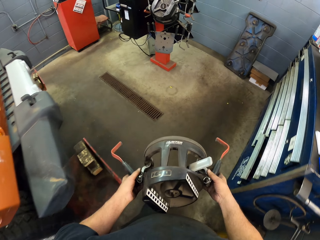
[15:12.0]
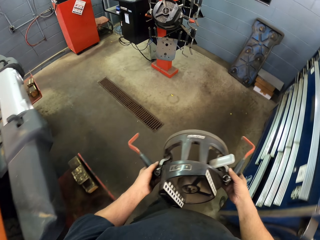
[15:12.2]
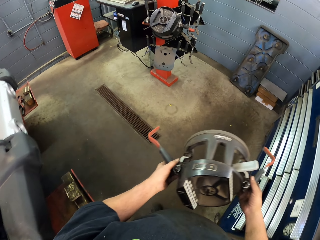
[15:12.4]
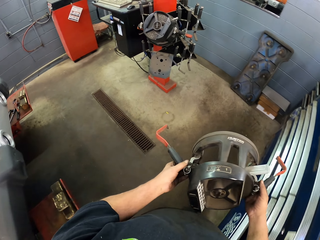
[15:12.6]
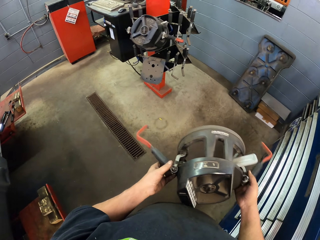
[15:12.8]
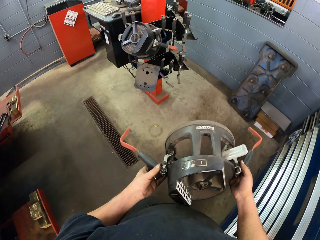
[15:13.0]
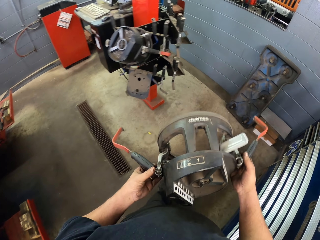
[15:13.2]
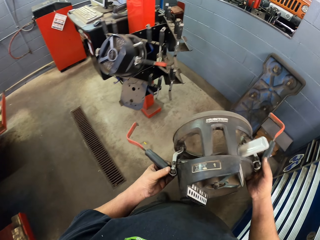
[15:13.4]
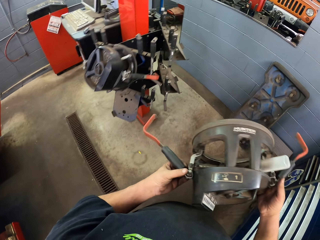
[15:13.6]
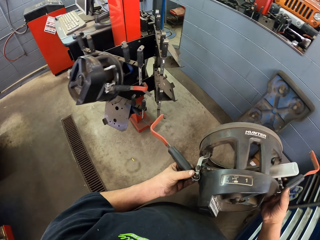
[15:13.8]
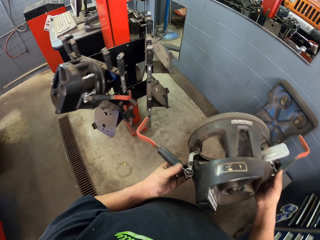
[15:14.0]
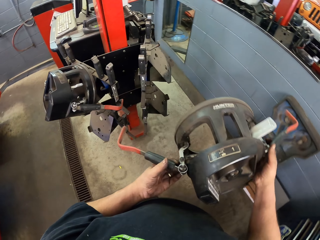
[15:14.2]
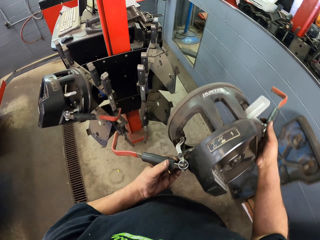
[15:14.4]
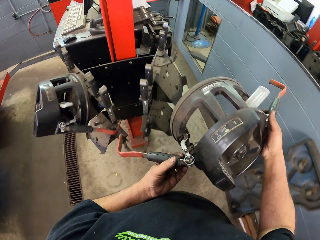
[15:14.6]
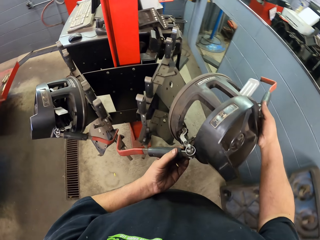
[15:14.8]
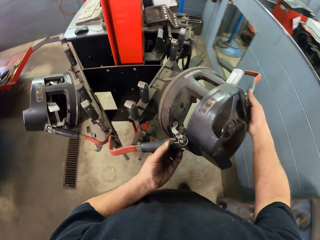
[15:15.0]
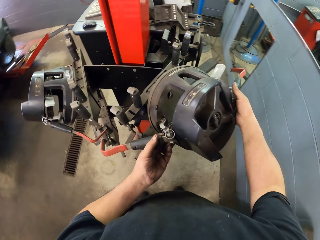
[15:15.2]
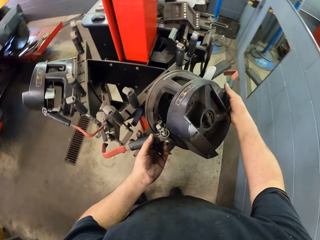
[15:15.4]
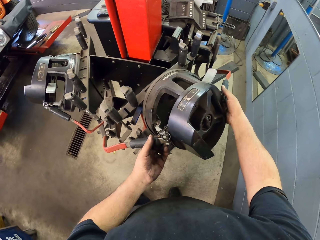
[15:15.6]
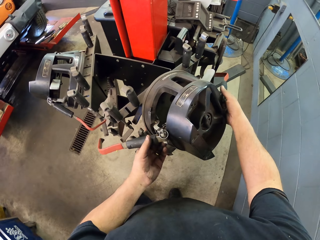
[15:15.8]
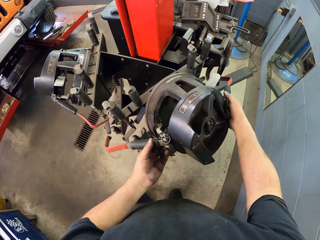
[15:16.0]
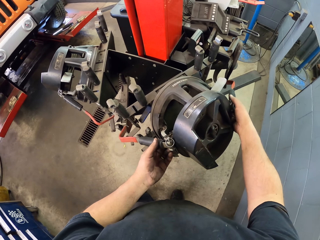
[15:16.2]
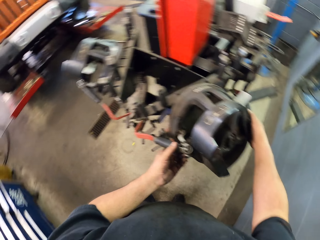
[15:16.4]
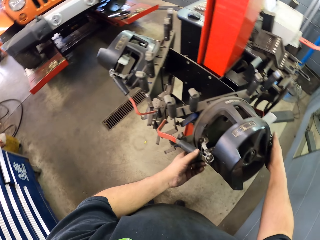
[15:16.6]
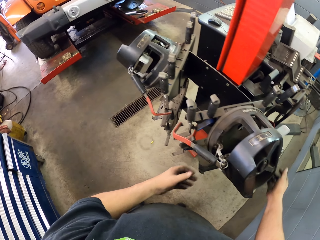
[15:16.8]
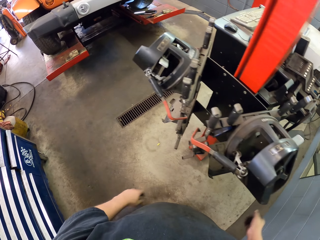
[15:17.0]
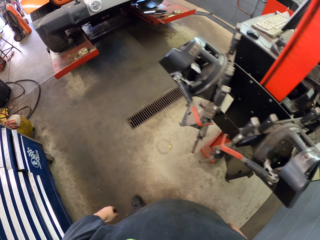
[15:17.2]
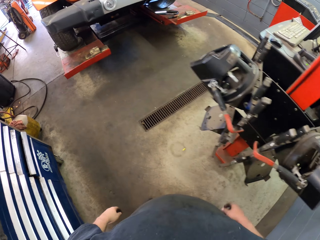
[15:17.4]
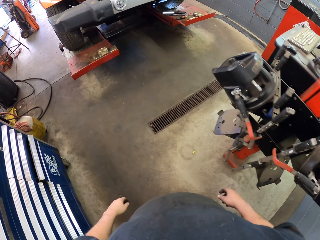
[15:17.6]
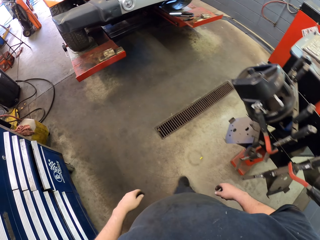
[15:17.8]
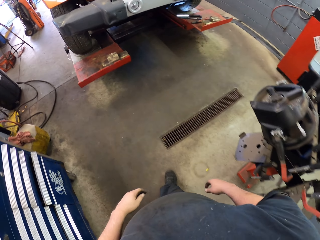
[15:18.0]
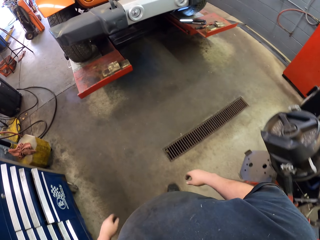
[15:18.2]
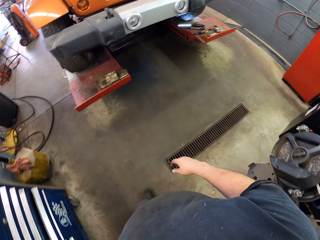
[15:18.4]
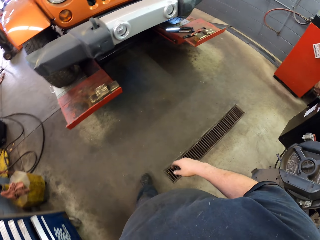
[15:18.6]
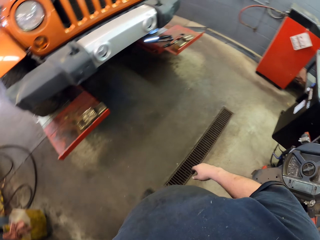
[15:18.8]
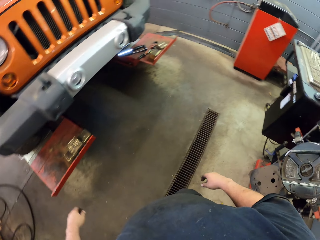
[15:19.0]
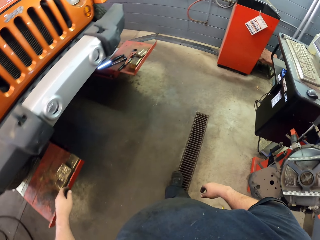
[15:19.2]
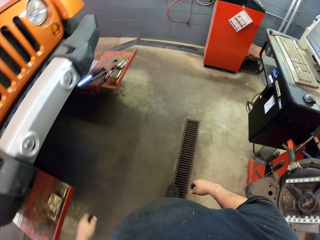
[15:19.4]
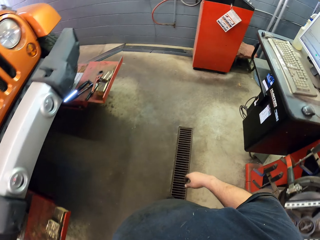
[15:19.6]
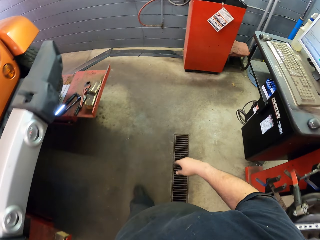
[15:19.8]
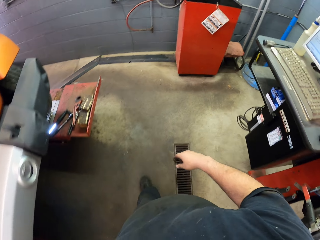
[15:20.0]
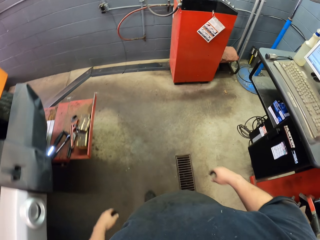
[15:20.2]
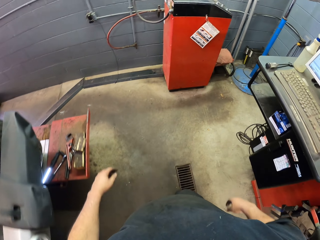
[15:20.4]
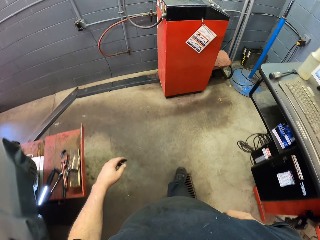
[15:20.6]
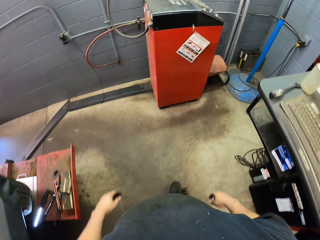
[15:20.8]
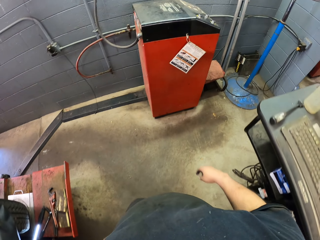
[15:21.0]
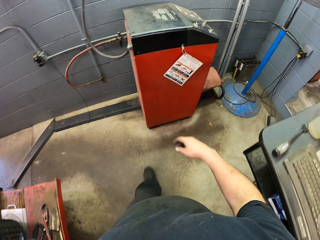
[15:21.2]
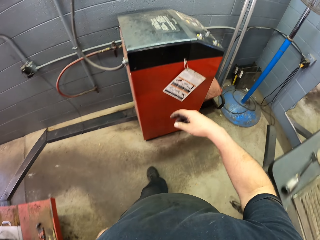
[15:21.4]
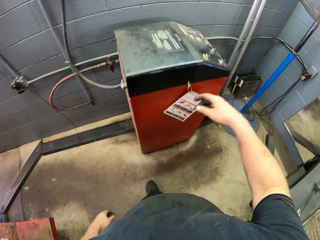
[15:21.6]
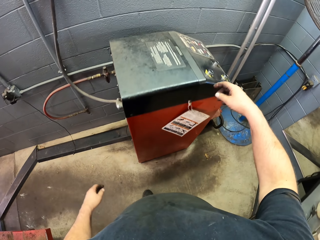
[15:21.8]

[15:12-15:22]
The camera wearer walks around the garage. They hang the wheel clamp. They put down the clamp. They walk around the garage.

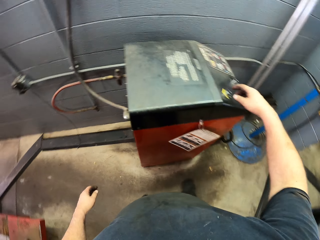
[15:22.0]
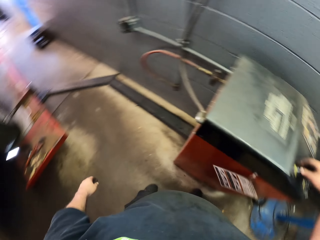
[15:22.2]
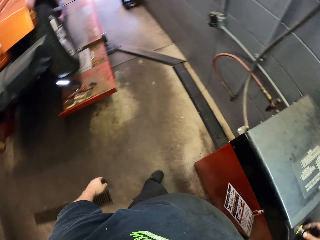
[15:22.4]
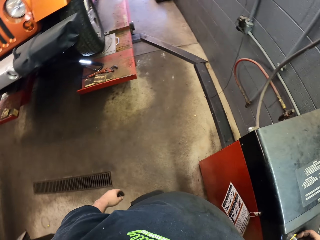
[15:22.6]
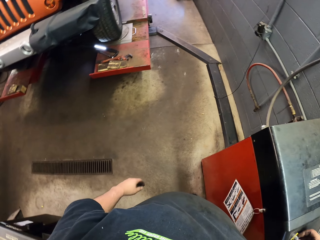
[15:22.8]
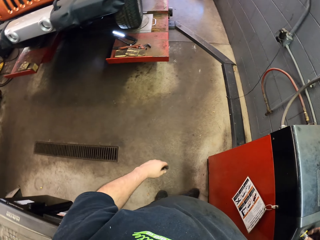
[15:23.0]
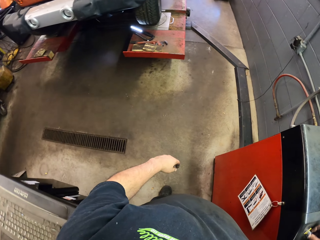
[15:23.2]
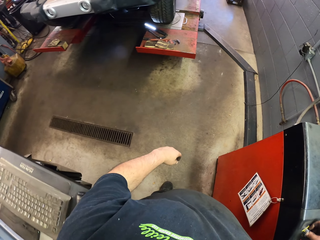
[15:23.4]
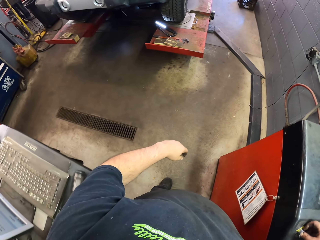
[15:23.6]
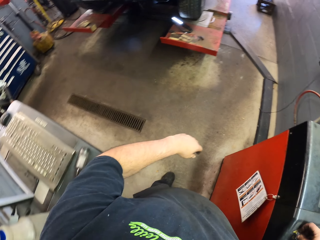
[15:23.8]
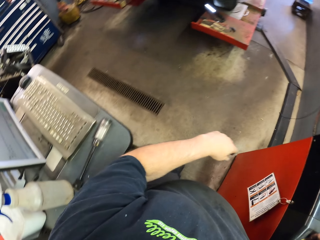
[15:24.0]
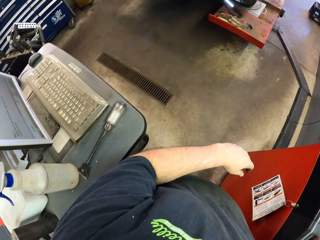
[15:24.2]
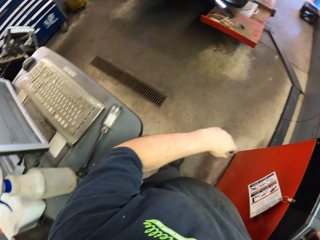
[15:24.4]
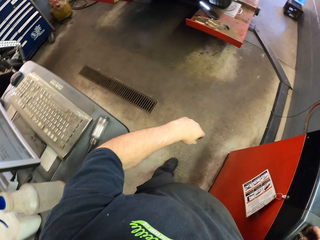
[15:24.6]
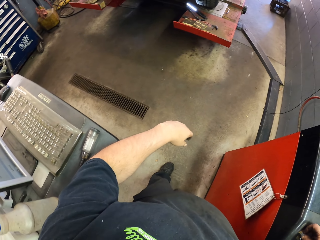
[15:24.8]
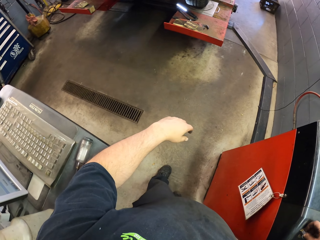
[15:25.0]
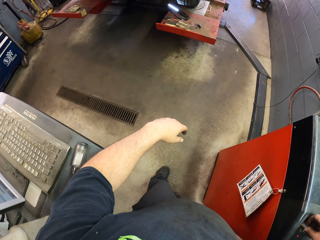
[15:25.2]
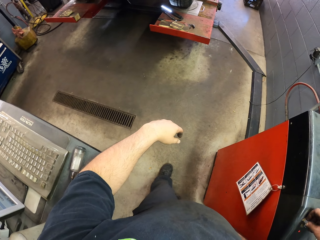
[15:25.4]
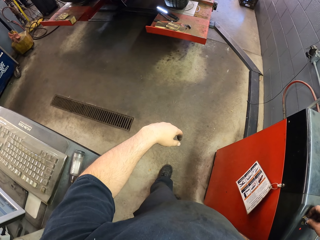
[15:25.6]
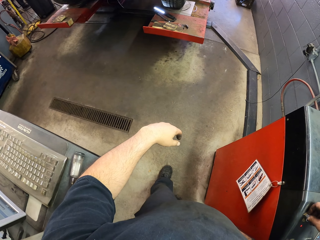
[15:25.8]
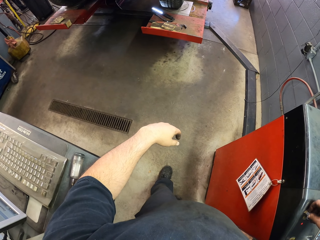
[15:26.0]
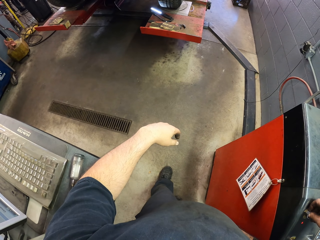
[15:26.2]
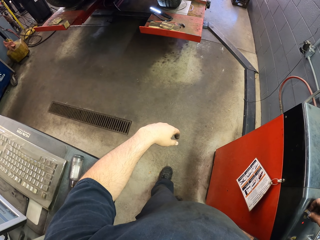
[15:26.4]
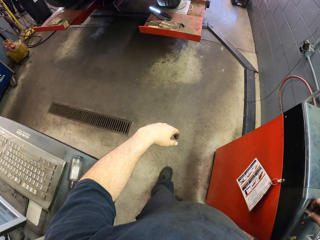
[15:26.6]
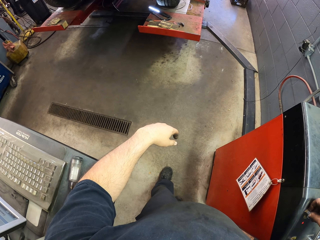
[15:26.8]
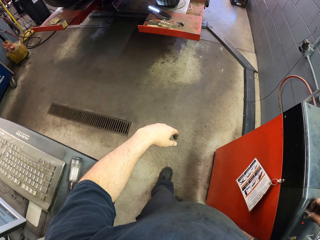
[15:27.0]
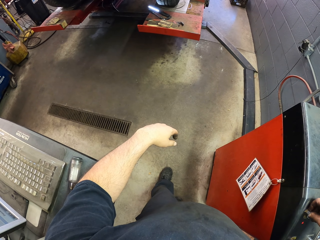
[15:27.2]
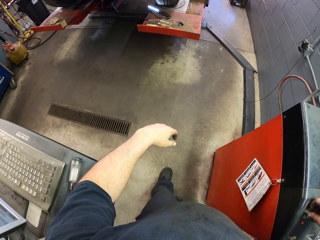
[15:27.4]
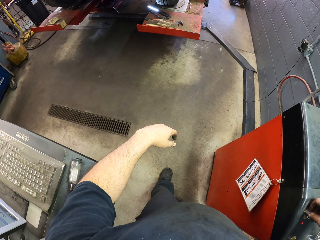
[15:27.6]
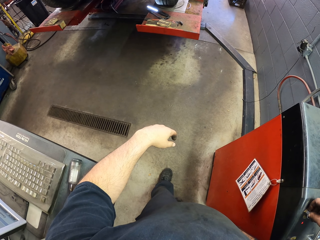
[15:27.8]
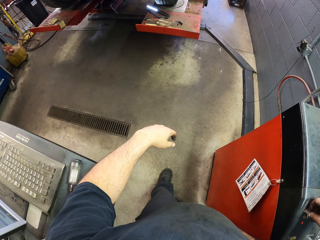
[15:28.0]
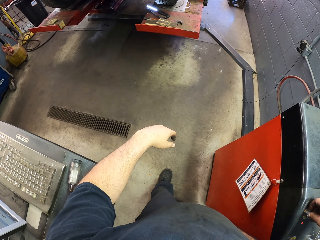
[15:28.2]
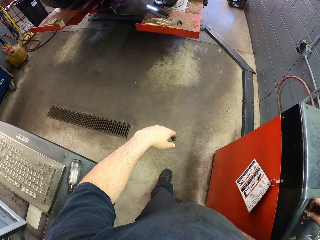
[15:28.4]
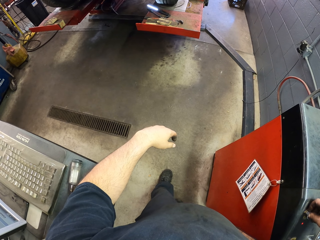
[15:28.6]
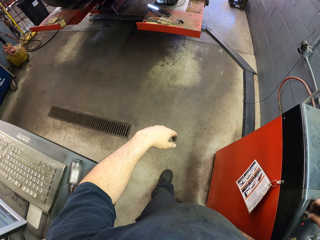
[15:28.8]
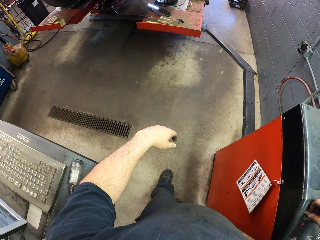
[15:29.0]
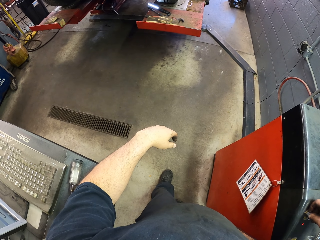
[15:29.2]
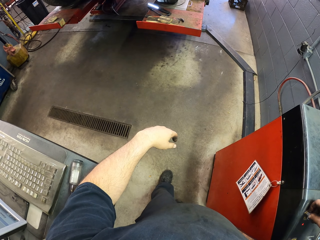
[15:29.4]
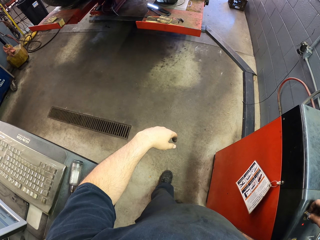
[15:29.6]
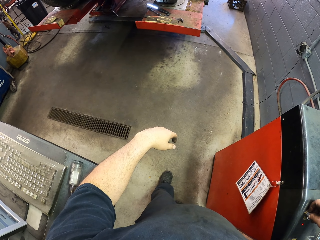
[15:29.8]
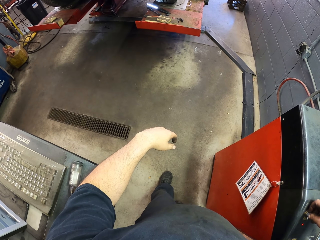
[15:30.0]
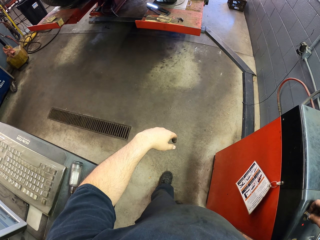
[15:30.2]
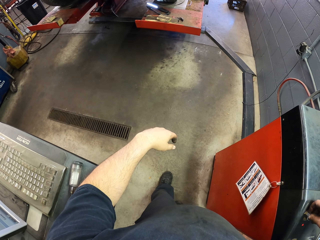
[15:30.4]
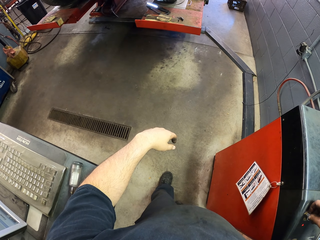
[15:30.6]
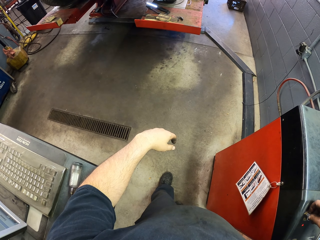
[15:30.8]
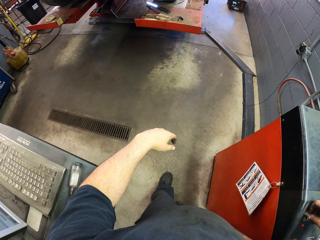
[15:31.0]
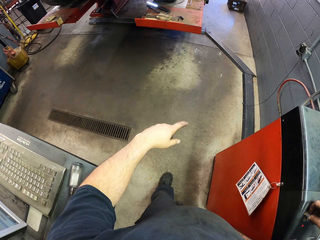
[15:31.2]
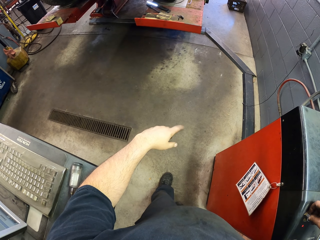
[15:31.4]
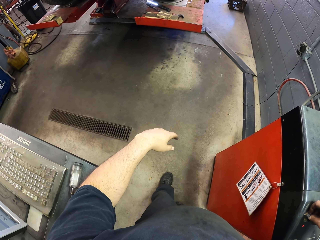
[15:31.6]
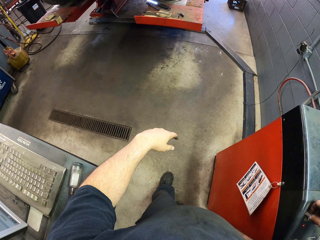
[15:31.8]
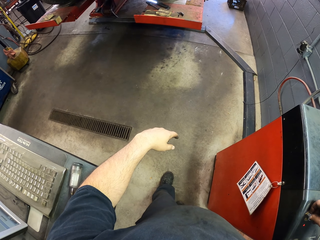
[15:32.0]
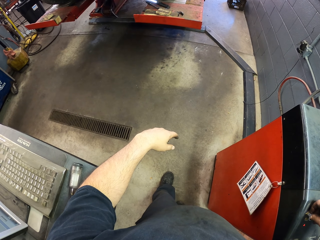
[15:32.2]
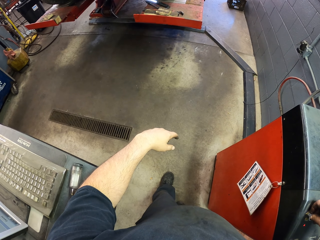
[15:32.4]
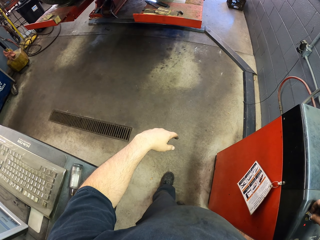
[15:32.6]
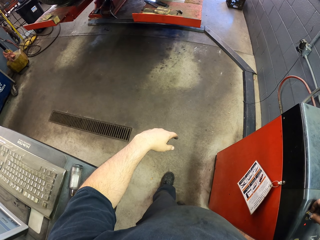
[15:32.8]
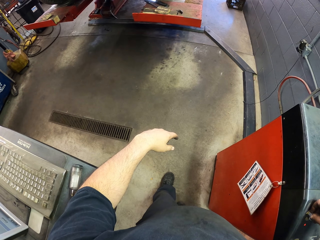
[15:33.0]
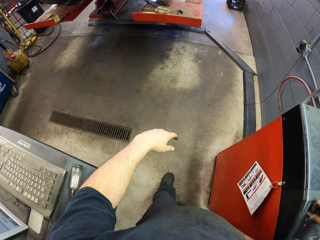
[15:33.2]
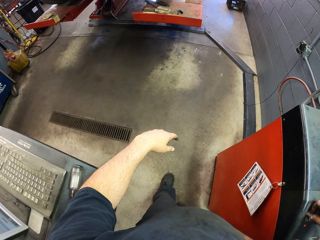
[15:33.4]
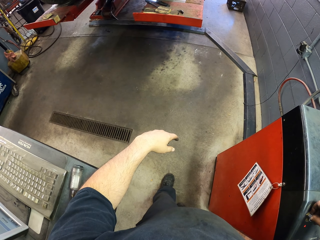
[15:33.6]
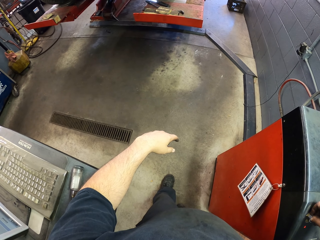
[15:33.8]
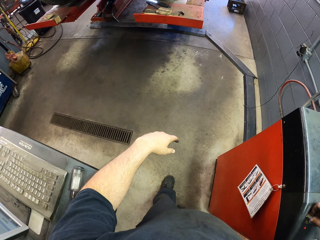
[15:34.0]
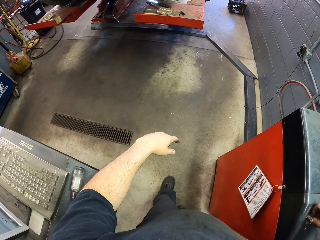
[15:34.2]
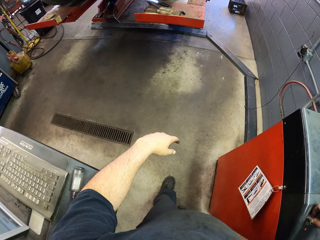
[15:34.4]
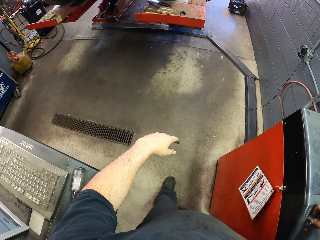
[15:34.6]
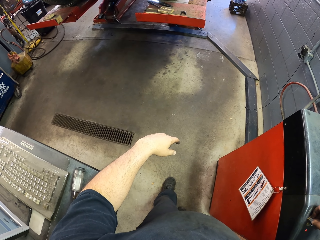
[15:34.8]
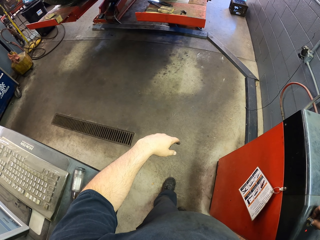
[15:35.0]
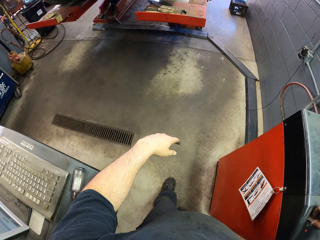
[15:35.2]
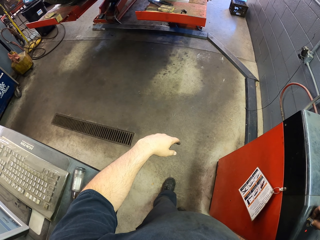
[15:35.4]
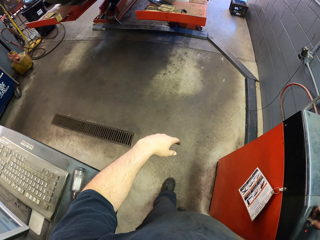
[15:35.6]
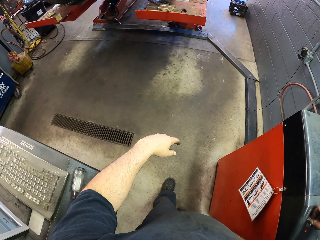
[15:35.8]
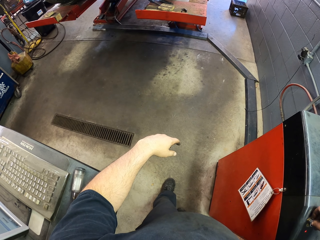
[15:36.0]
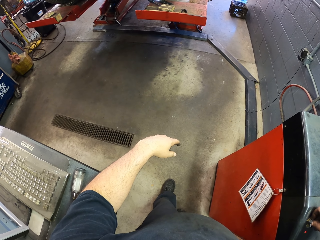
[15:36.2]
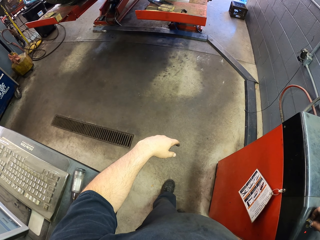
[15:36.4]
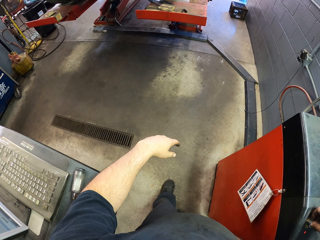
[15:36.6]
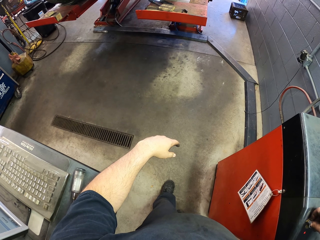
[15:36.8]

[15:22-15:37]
The camera wearer touches the biometric stand. They put the hand on the table. They lift the car hoist.
